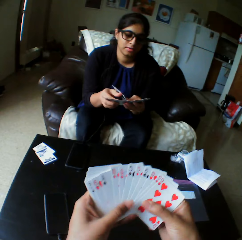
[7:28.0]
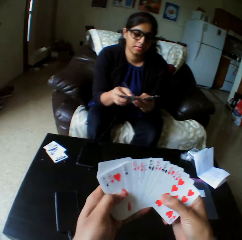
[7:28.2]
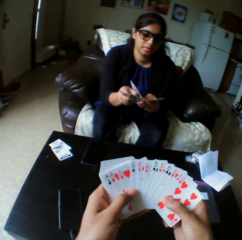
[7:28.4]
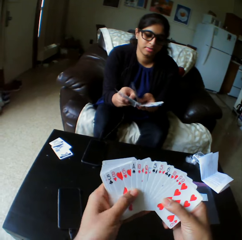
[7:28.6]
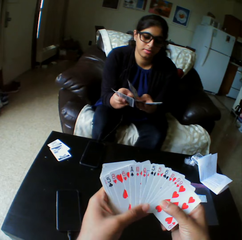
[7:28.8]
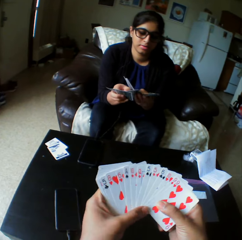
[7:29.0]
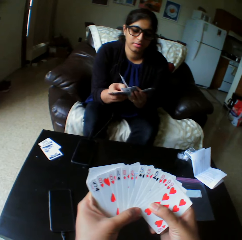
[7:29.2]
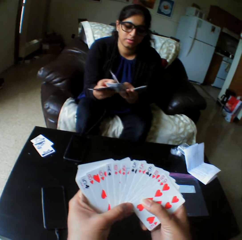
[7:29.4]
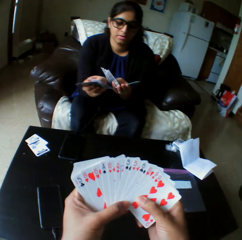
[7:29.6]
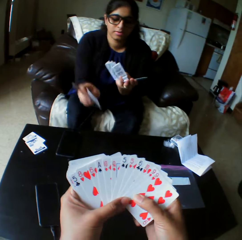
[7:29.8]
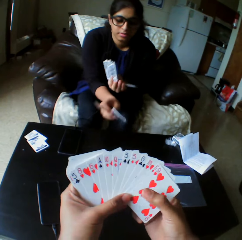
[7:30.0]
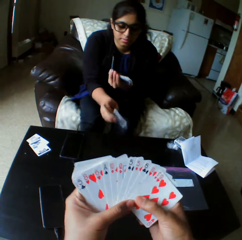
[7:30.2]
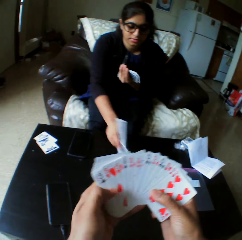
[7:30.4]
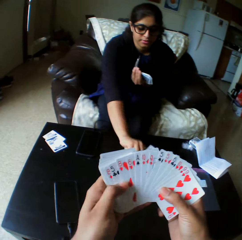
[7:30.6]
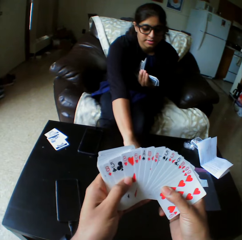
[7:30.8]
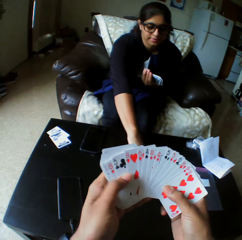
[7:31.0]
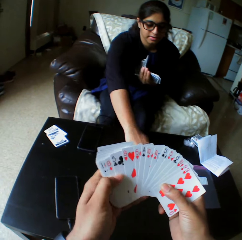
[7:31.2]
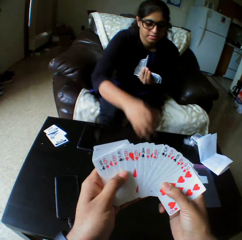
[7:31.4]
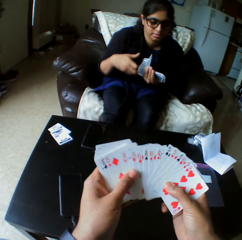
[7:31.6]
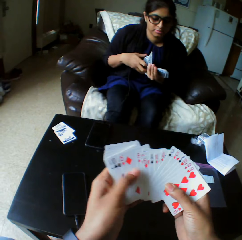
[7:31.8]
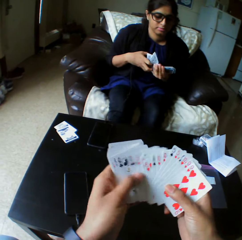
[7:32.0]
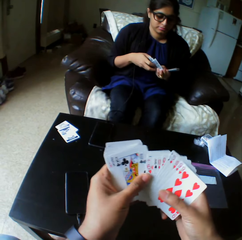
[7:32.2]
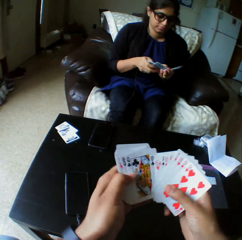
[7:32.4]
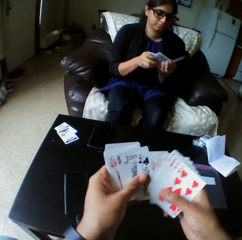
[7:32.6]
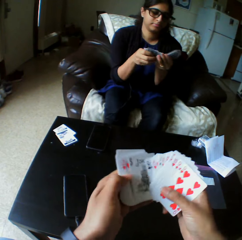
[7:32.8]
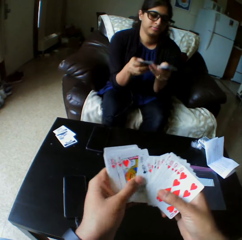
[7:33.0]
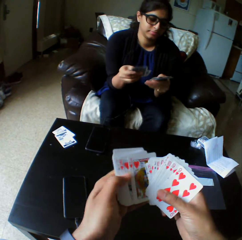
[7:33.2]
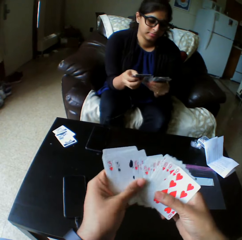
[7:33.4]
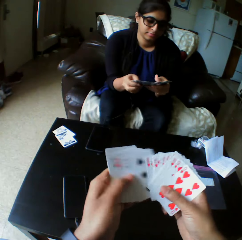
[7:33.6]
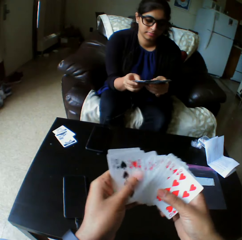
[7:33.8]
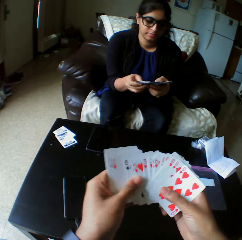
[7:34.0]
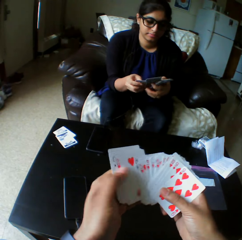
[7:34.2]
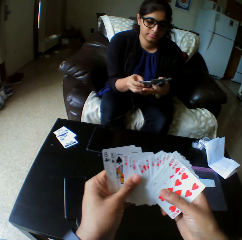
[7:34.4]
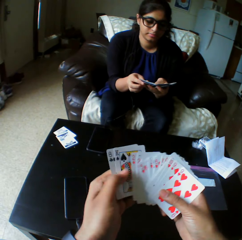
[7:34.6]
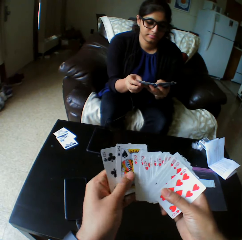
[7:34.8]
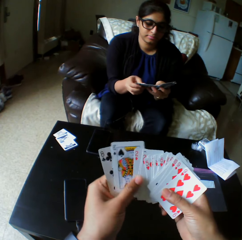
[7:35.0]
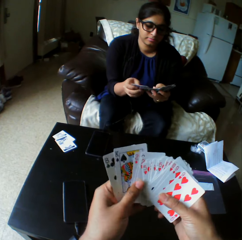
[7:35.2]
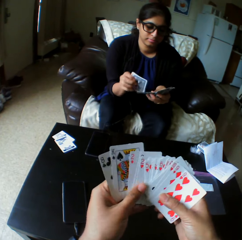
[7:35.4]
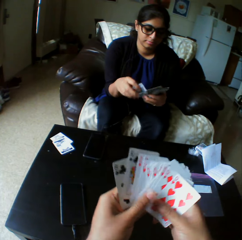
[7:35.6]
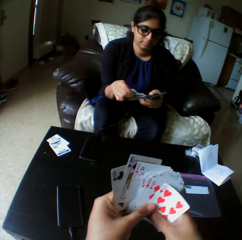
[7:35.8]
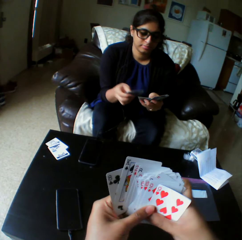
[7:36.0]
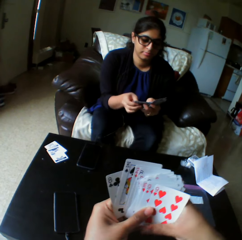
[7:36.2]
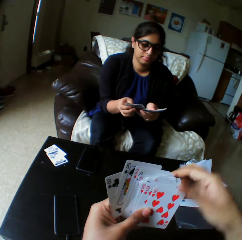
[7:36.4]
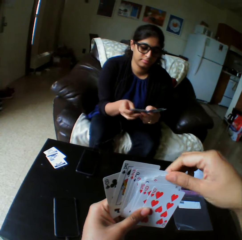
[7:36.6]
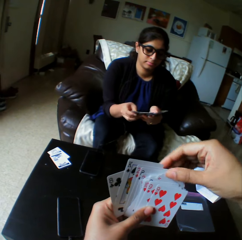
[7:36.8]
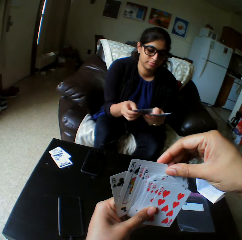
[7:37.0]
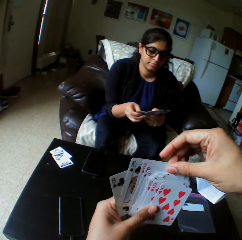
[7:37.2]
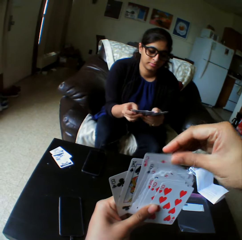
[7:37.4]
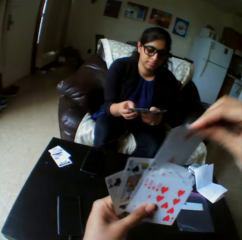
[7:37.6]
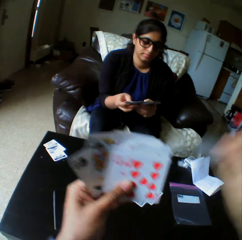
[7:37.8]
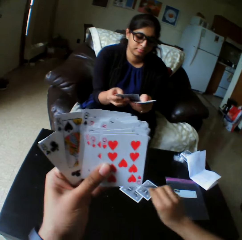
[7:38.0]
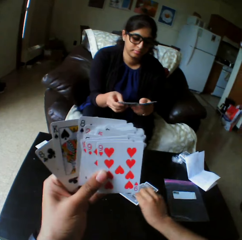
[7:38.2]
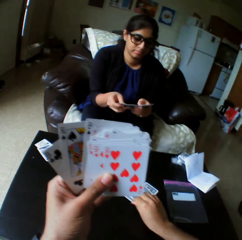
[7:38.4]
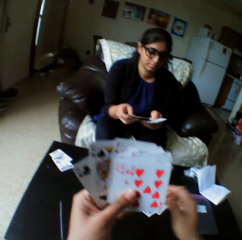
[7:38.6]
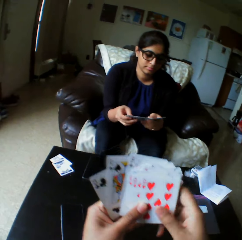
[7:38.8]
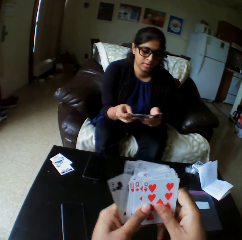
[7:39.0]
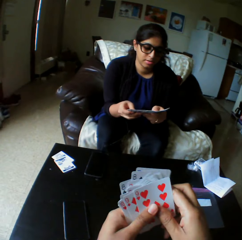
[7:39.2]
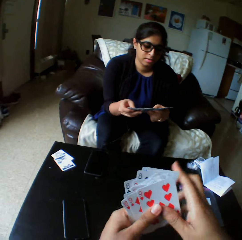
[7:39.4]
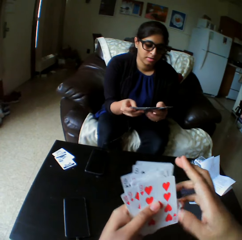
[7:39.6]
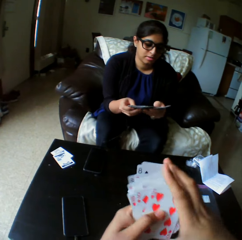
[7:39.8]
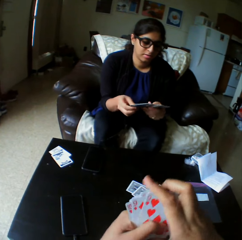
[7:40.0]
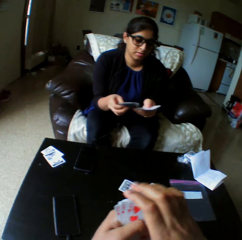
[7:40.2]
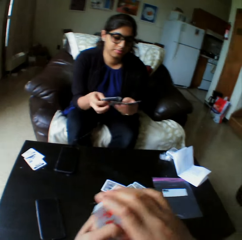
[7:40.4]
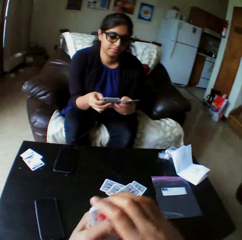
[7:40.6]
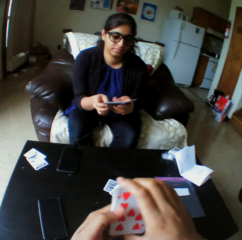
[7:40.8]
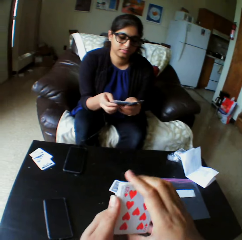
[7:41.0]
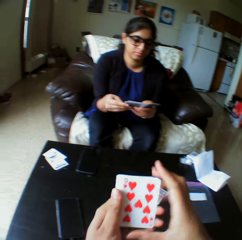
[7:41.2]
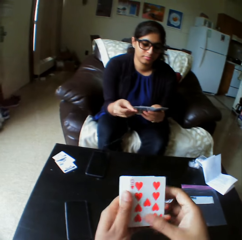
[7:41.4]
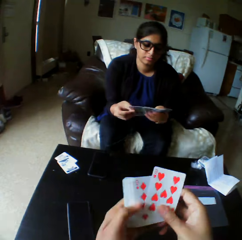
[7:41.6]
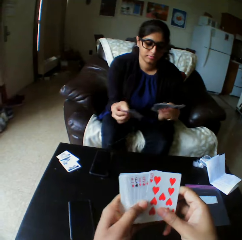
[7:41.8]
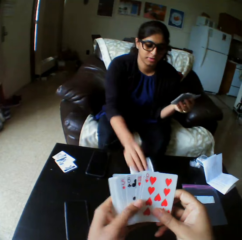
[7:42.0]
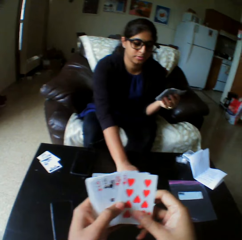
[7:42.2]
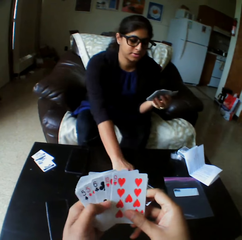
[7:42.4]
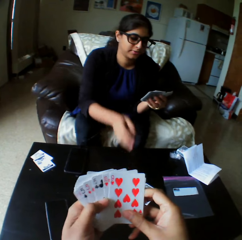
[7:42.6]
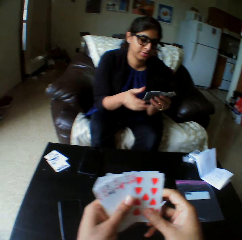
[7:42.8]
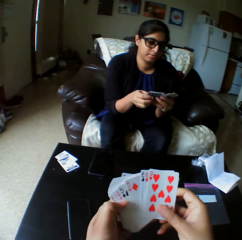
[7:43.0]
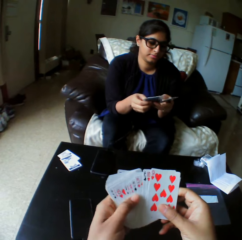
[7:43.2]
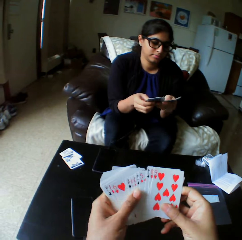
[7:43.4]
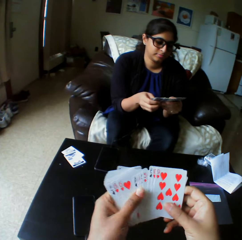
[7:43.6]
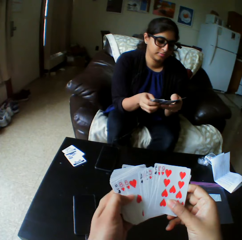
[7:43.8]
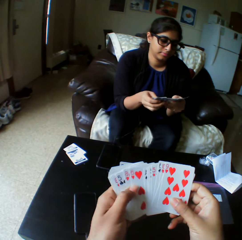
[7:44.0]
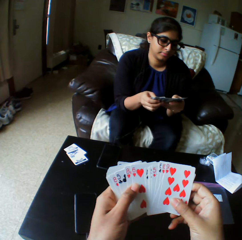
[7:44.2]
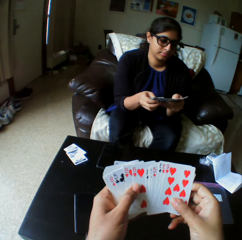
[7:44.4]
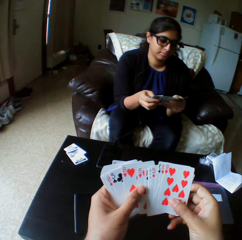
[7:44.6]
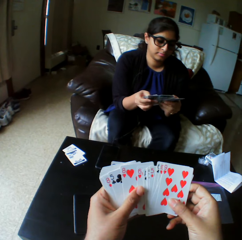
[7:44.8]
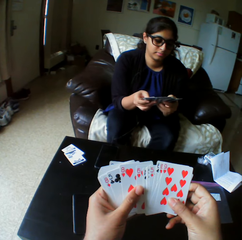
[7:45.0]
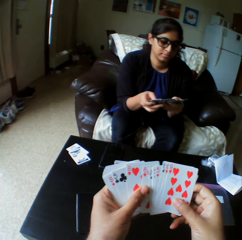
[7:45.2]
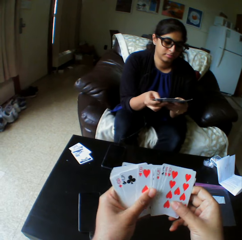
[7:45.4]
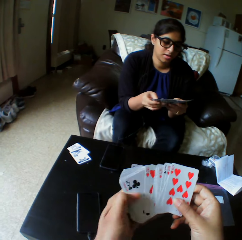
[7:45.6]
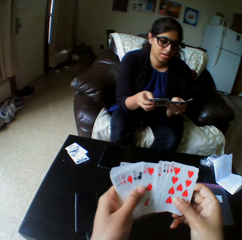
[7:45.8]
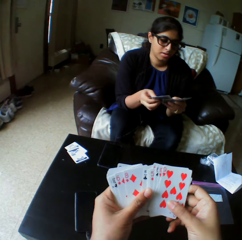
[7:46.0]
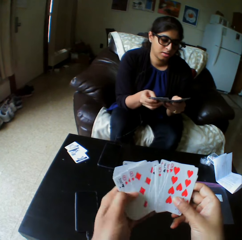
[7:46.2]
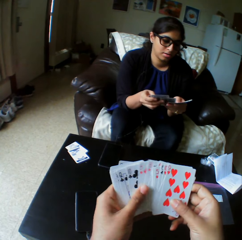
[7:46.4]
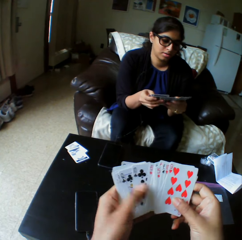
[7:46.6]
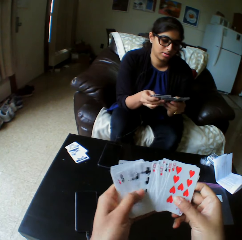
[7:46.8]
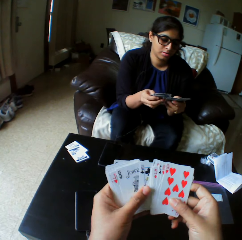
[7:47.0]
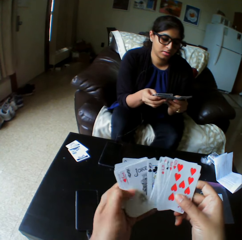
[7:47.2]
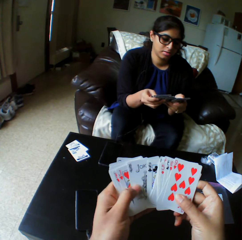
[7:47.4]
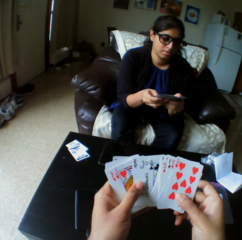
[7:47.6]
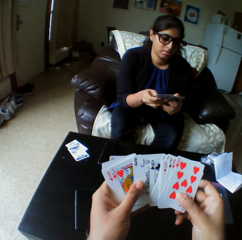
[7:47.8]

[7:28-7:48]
A woman drops cards on the table with her right hand. The woman shuffles the cards with both hands and selects the play cards. The camera wearer takes the play card. They drop the card on the table with their right hand. They arrange the play card. They select the play cards. They shuffle the cards with both hands. The woman drops the cards on the table with her right hand. The woman shuffles the cards with both hands and selects the play cards.

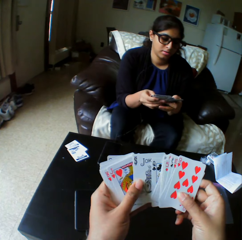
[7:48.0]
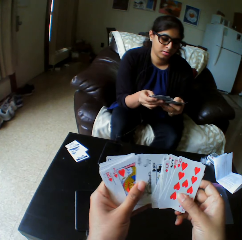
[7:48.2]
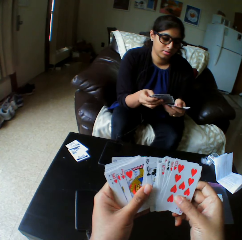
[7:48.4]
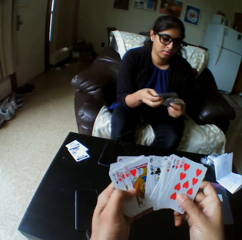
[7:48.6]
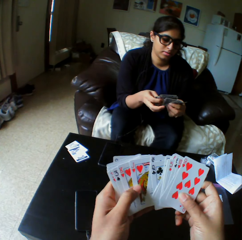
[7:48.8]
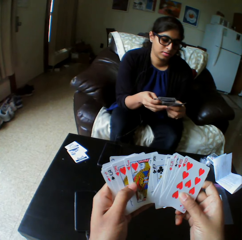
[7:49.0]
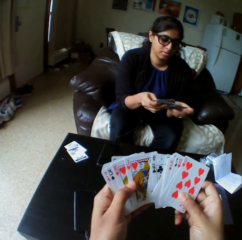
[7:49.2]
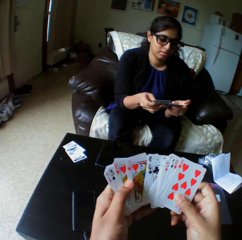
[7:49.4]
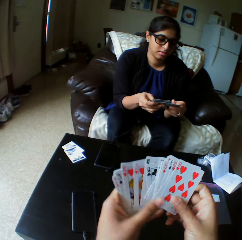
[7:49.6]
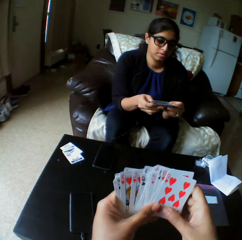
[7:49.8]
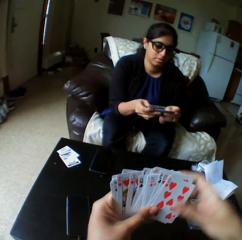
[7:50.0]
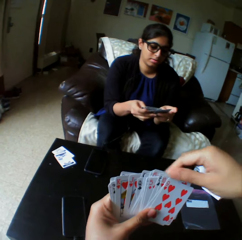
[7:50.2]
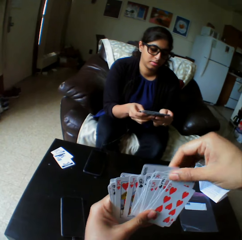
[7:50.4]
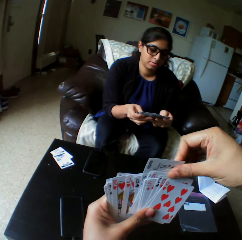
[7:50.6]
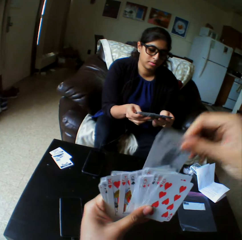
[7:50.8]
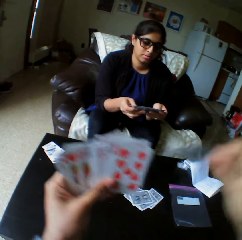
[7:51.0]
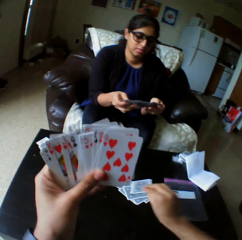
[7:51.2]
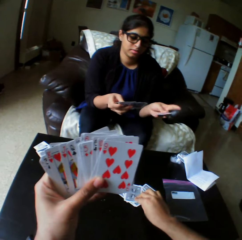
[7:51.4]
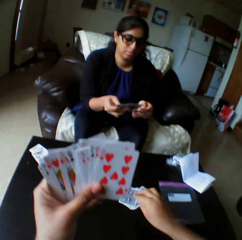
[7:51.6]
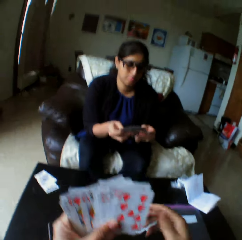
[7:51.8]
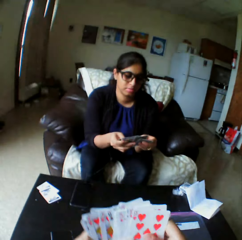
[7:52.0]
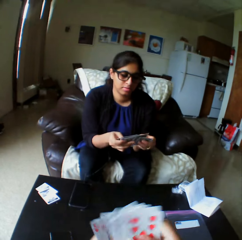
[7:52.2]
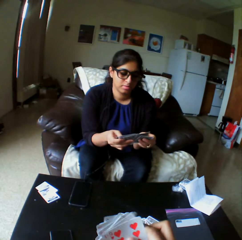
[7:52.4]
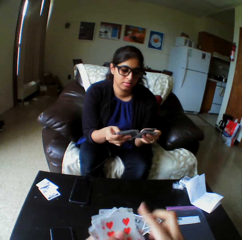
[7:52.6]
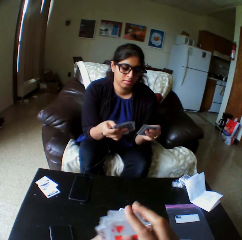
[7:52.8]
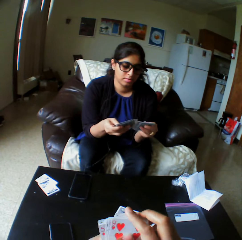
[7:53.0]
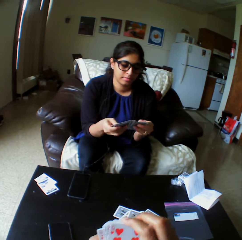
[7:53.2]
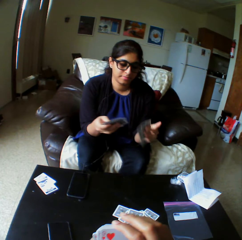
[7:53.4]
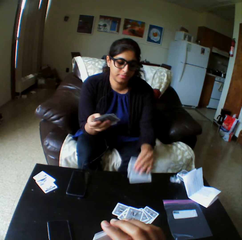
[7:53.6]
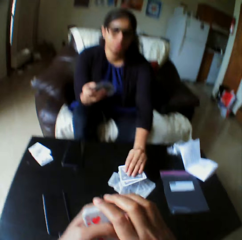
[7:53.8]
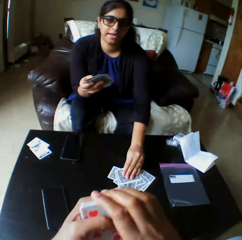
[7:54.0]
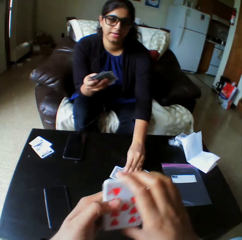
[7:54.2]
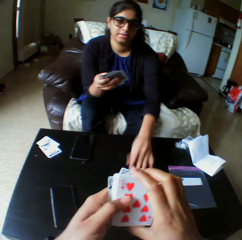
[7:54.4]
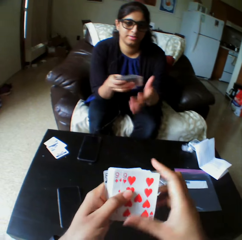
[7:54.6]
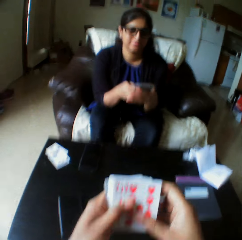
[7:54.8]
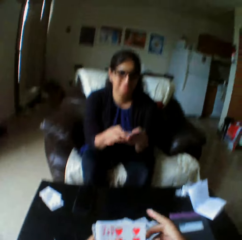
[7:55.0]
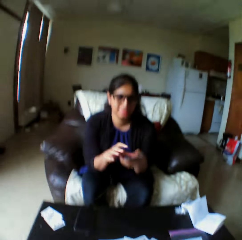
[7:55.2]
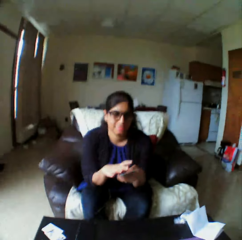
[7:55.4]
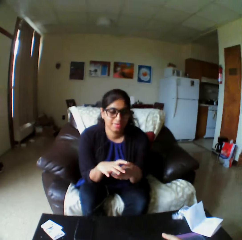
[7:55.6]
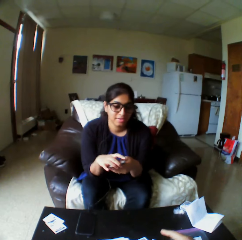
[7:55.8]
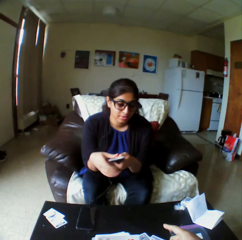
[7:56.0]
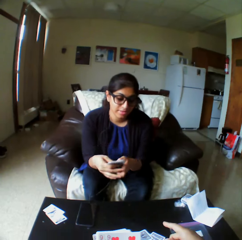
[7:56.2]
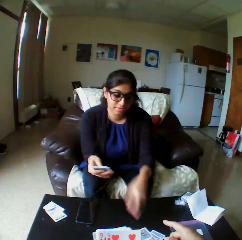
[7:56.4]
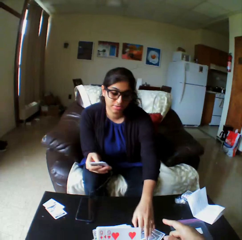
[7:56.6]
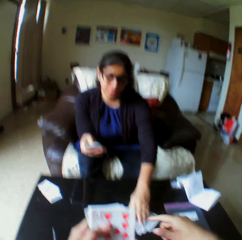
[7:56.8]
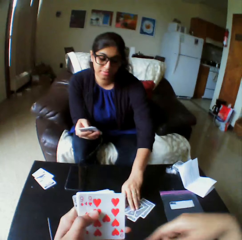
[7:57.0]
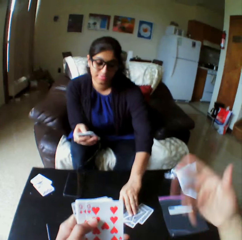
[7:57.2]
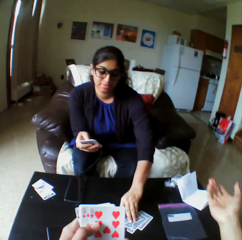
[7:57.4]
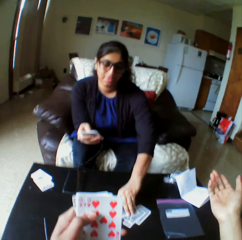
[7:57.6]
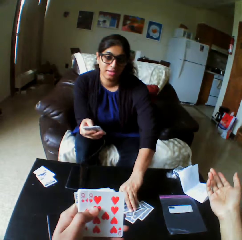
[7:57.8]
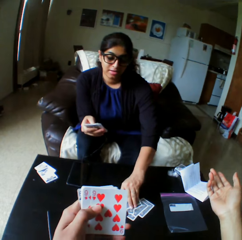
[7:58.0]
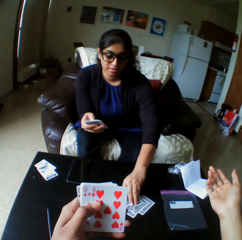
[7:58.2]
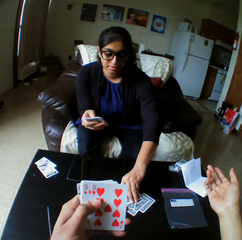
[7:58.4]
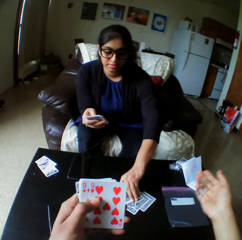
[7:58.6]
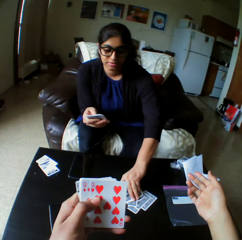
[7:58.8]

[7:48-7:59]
The camera wearer takes the play card. He drops the card on the table with the right hand. A woman drops cards on the table with the right hand. The camera wearer selects the play cards. He points his finger on the play card. The woman takes the play cards. The camera wearer moves his hand.
